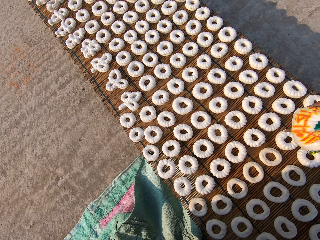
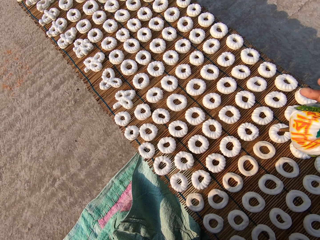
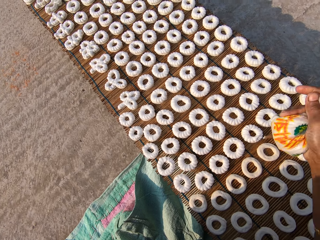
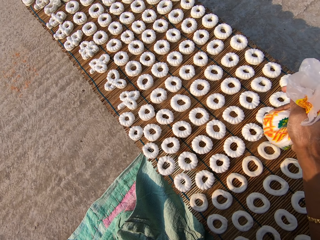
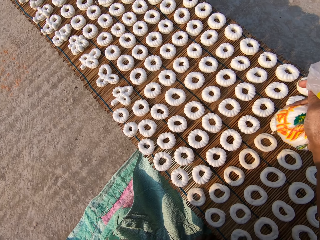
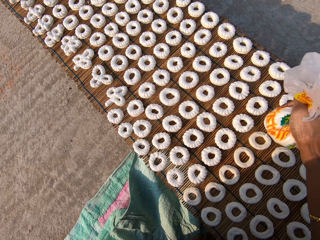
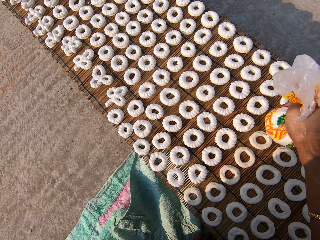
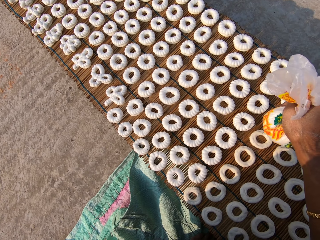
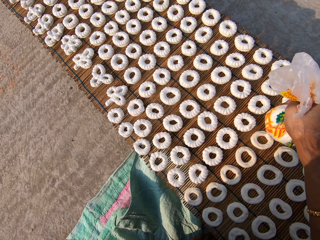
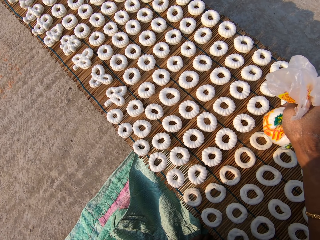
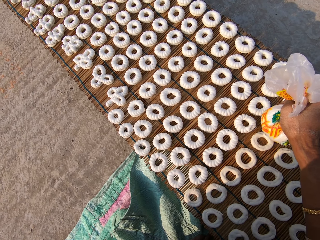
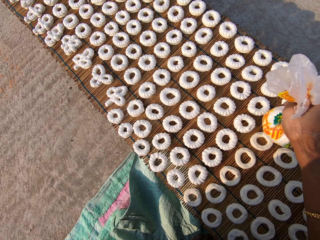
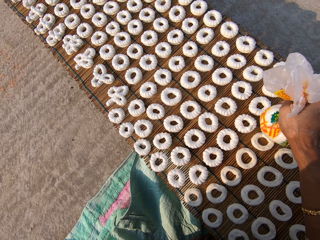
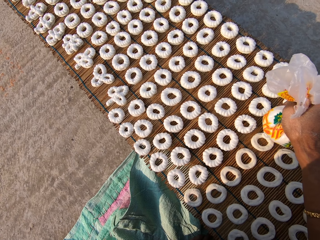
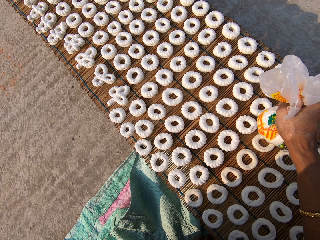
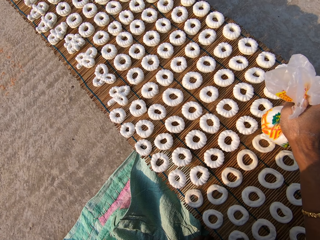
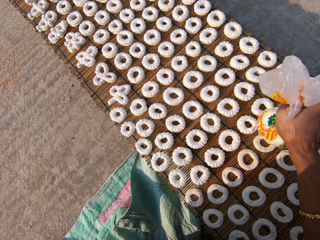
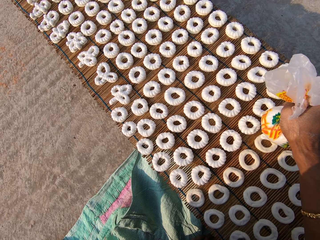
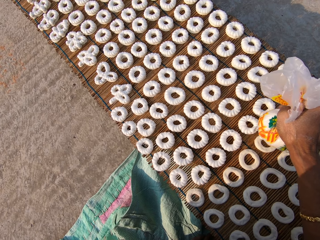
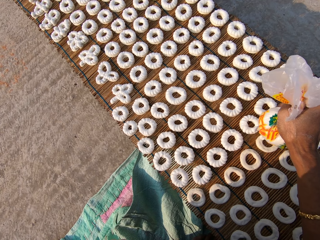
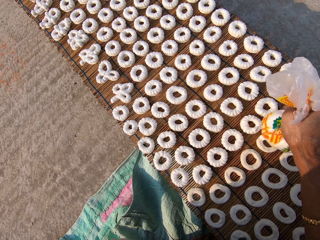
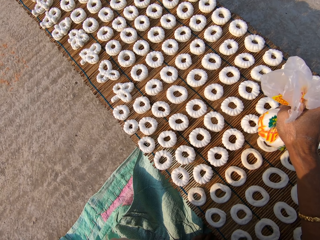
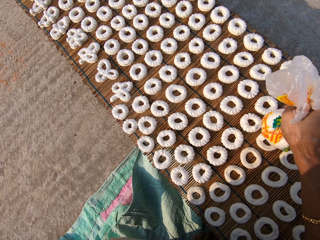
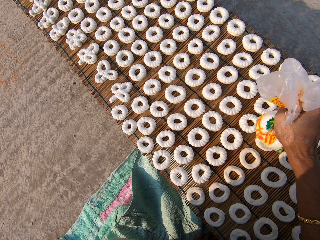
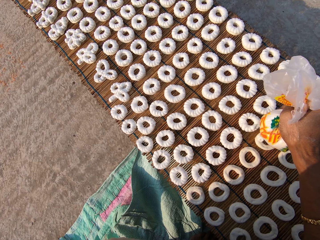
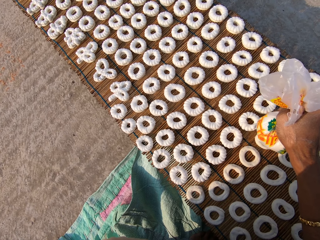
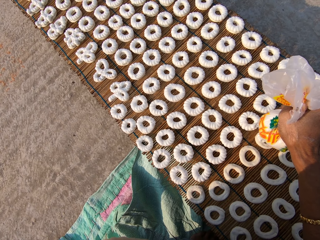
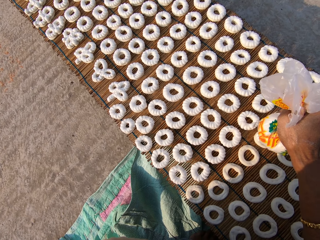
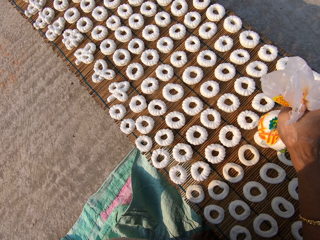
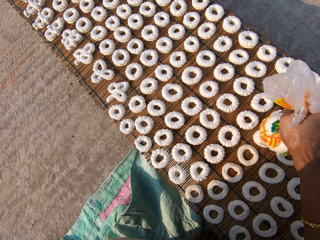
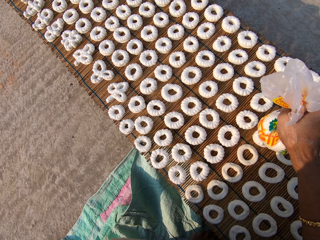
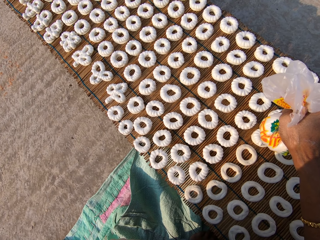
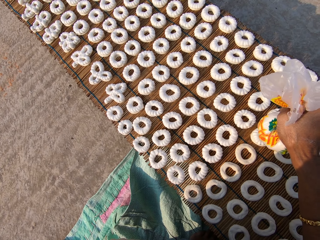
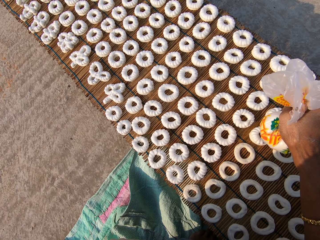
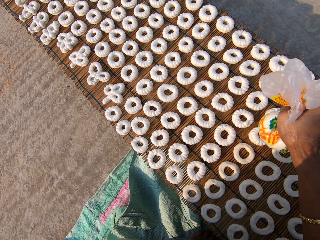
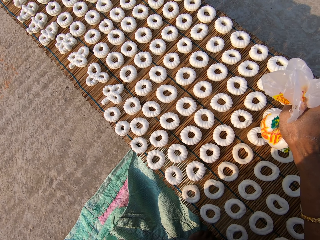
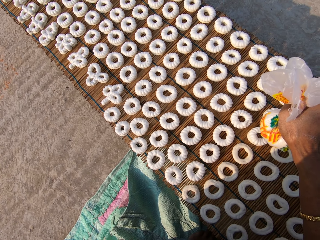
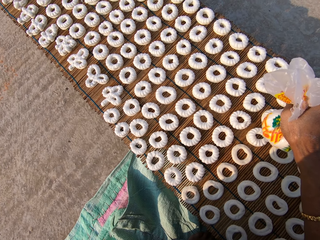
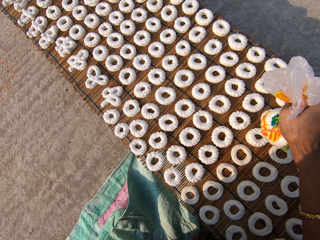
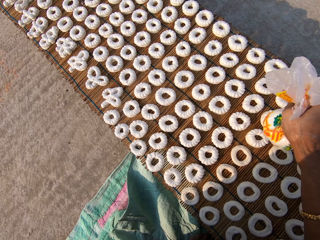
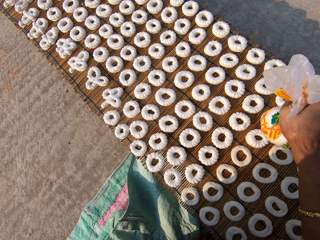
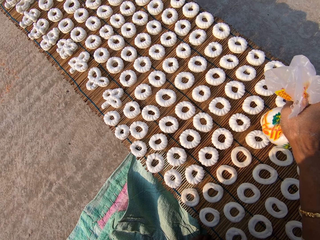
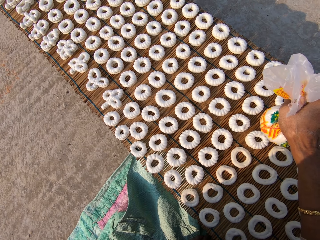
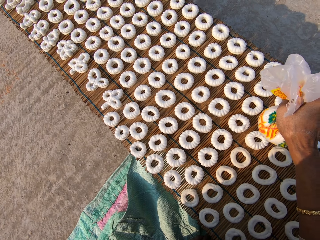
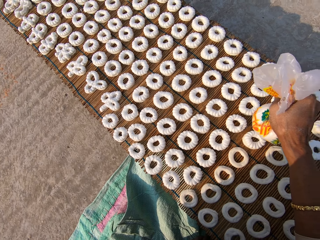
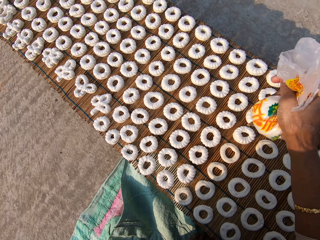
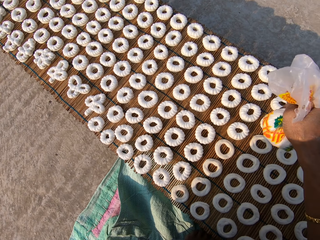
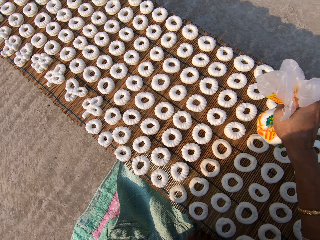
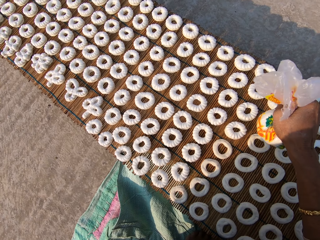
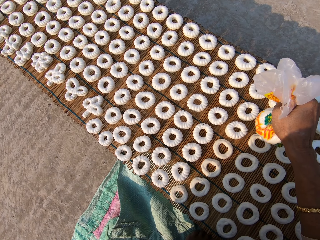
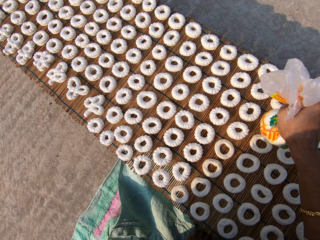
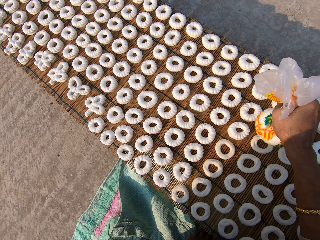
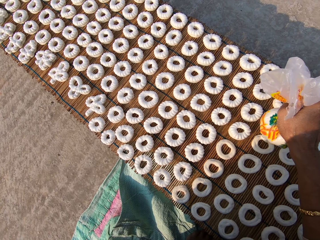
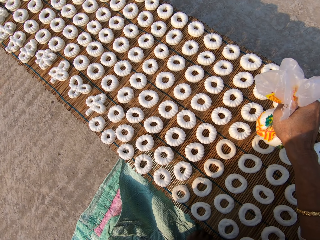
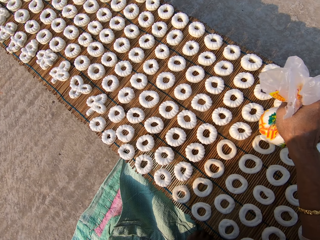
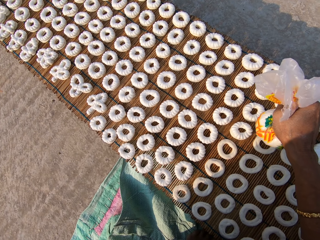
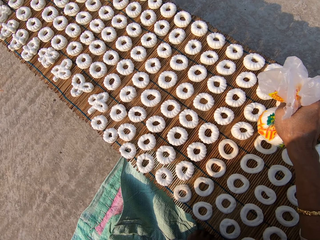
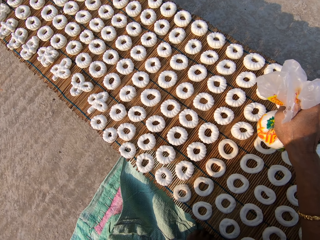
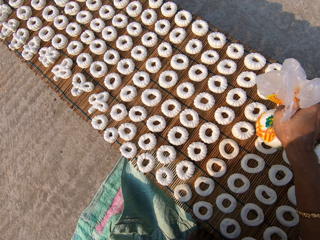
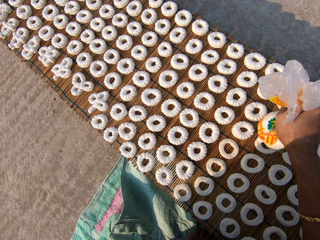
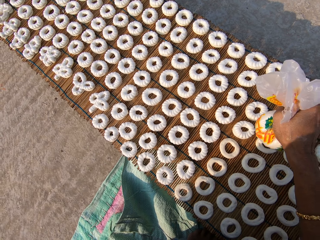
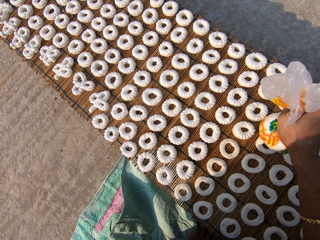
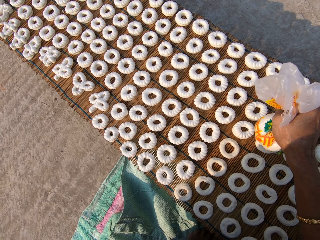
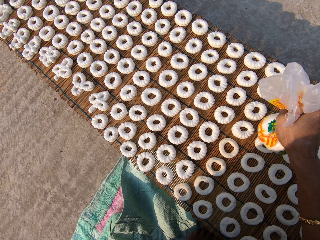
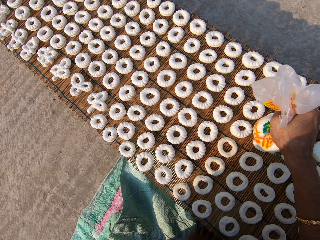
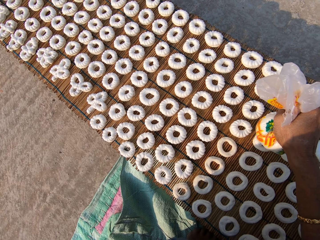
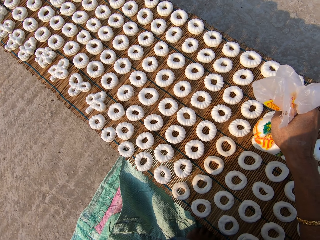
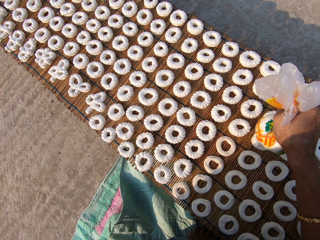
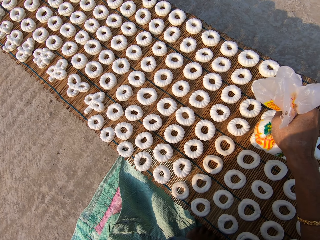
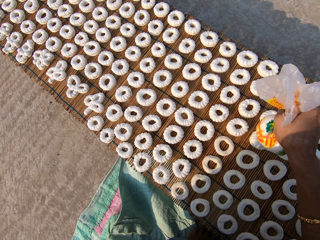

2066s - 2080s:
The camera wearer decorates a dough on the mat with icing from the piping bag in her right hand. She does it again.

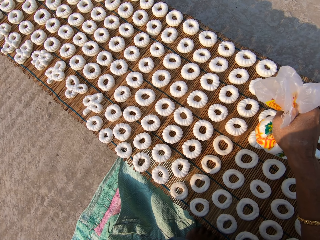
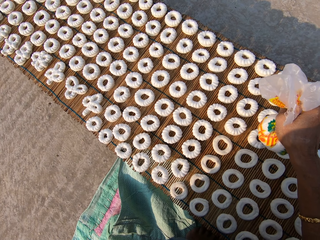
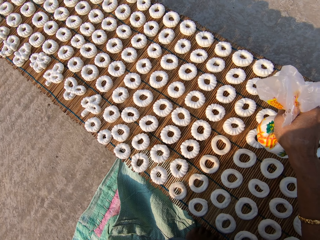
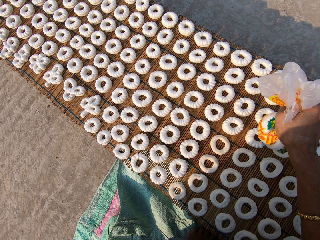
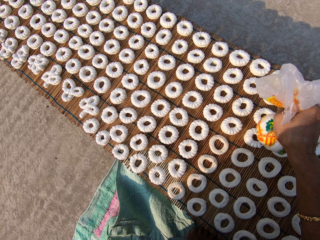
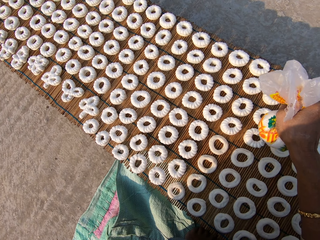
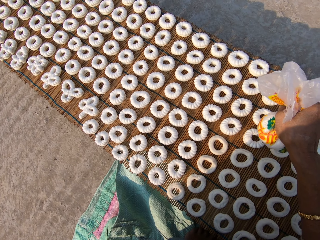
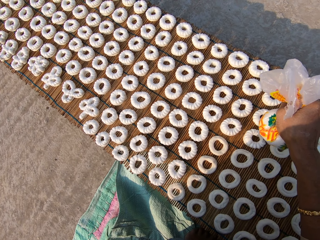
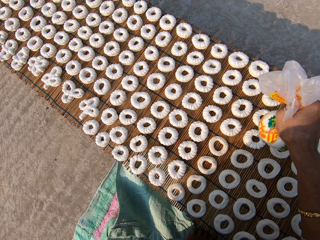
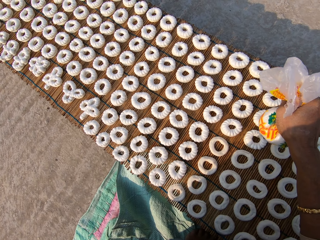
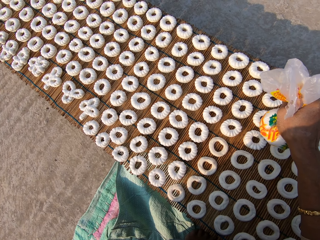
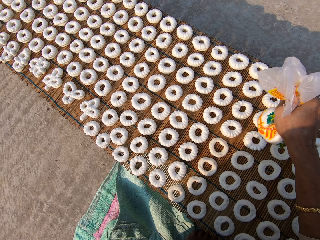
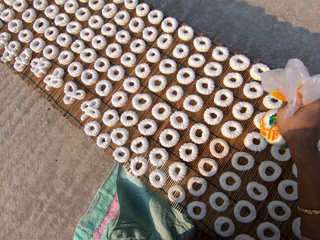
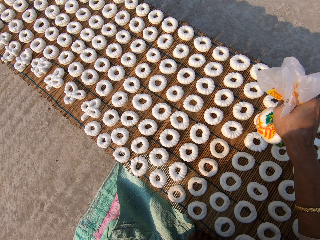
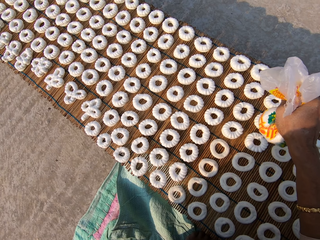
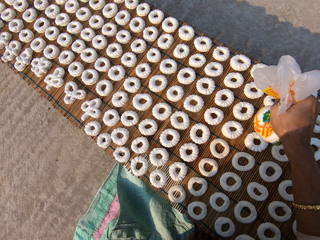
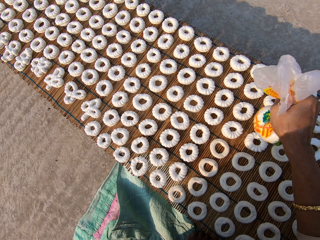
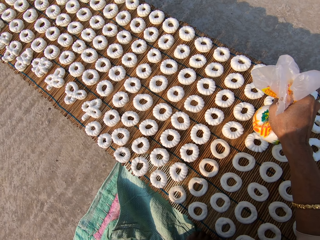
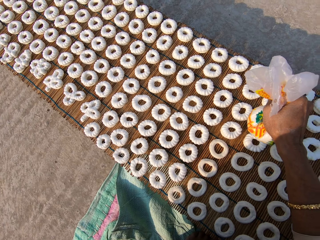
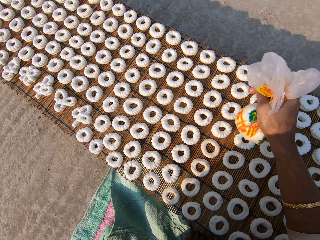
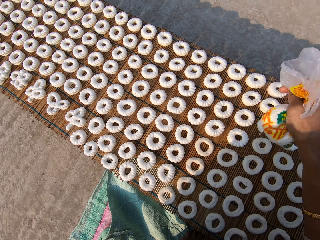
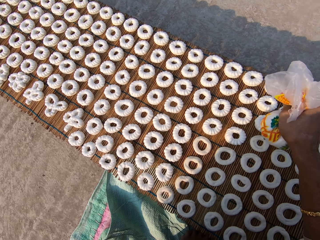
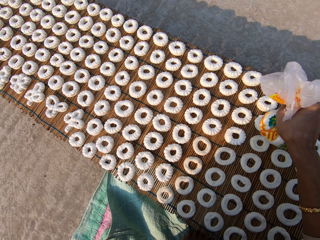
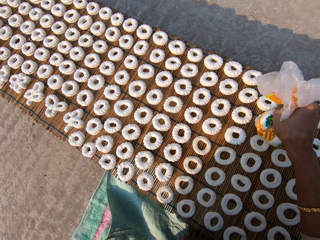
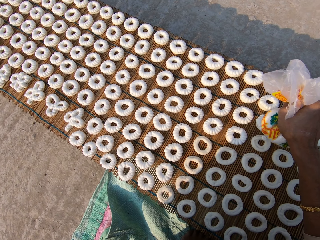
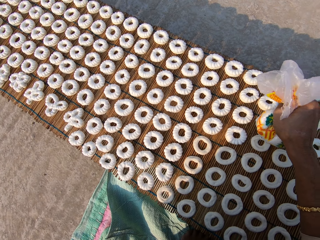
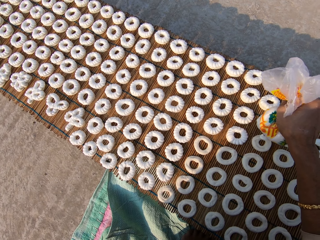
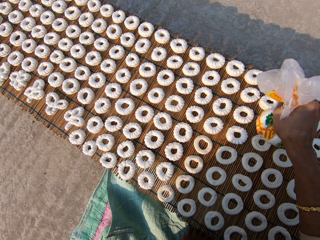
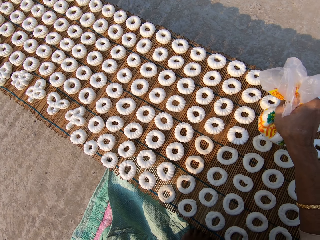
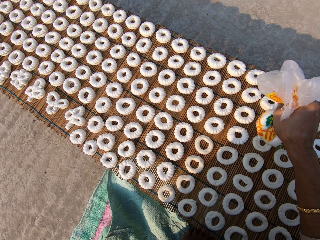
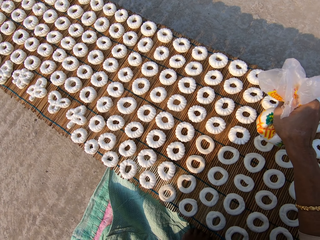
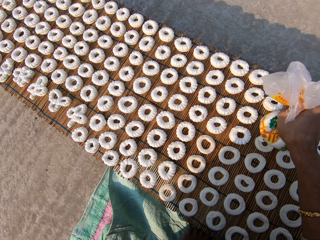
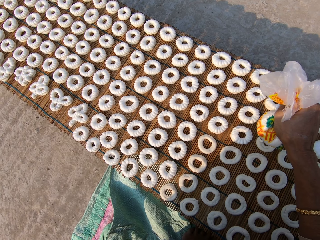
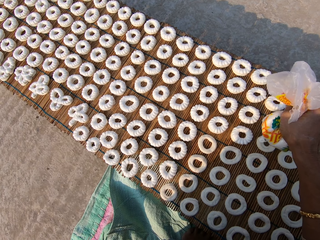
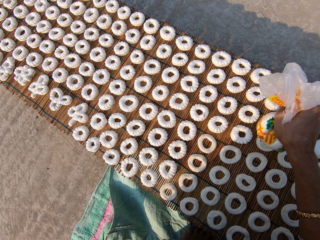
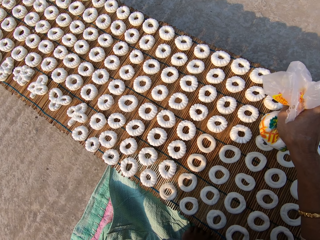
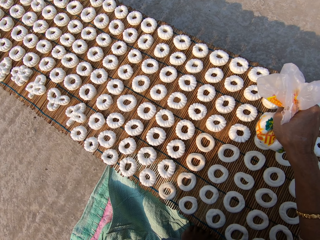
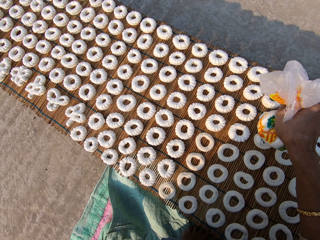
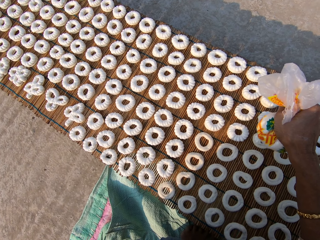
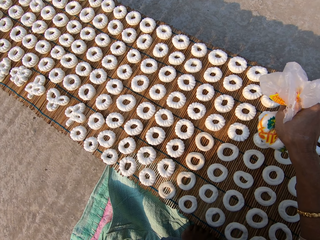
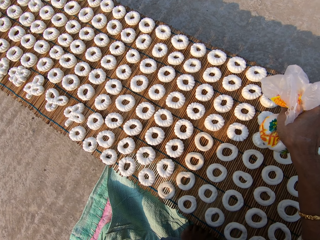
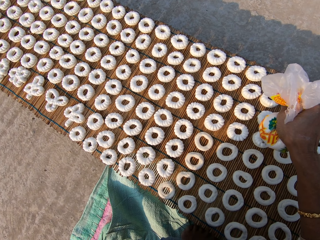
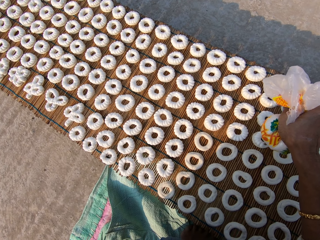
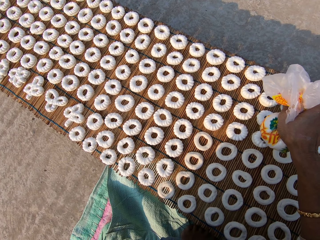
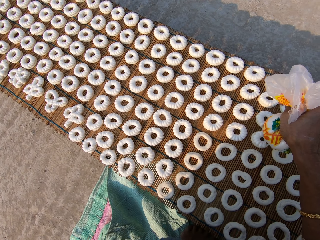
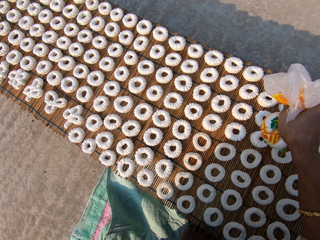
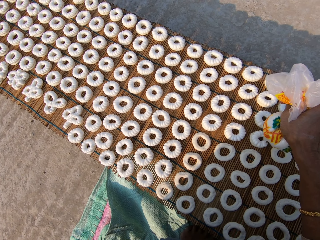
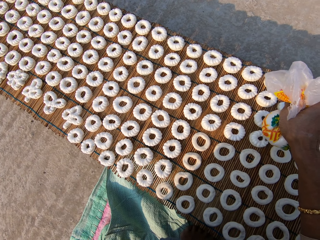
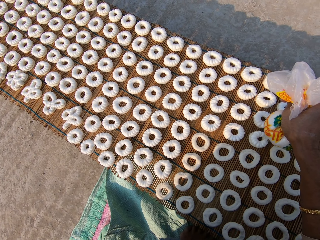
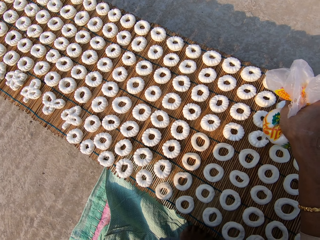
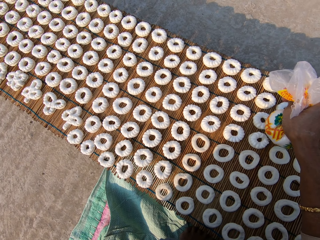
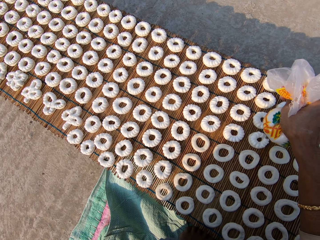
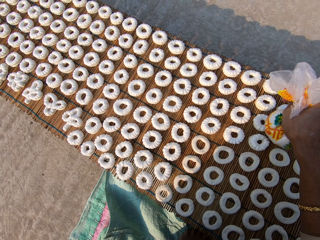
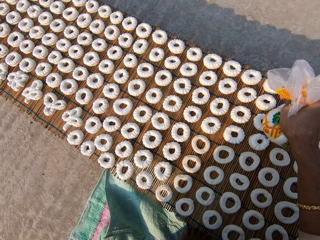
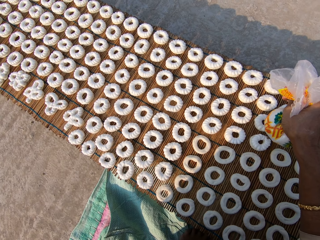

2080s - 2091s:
The camera wearer decorates a dough on the mat with icing from the piping bag in her right hand.
